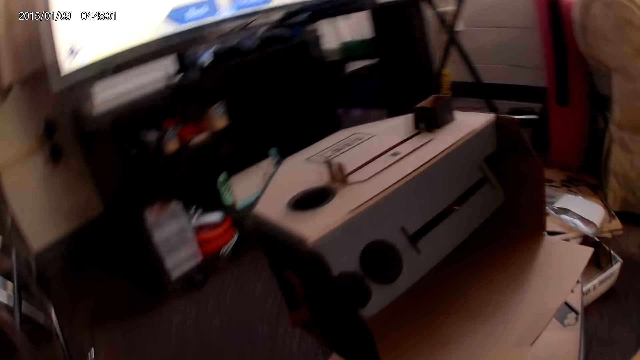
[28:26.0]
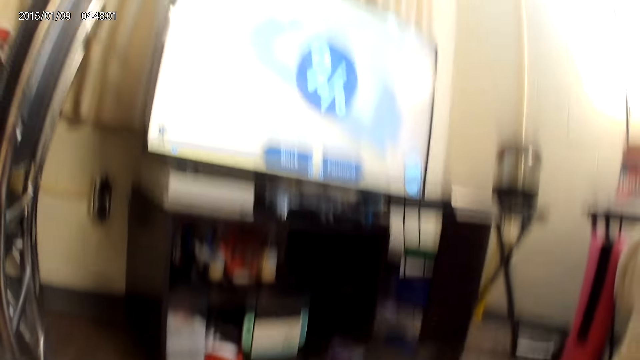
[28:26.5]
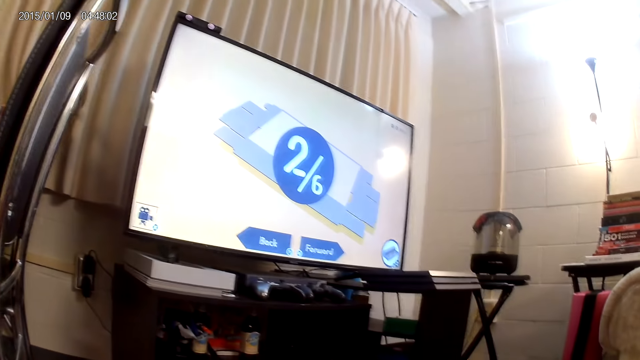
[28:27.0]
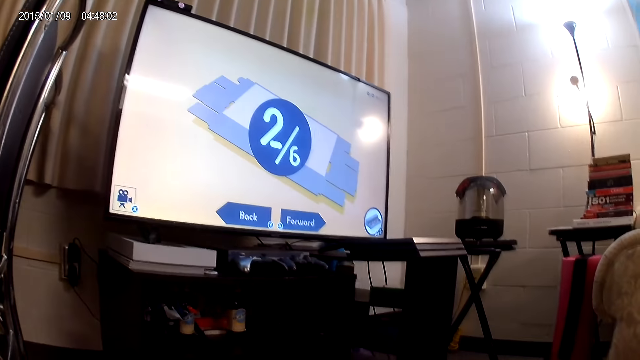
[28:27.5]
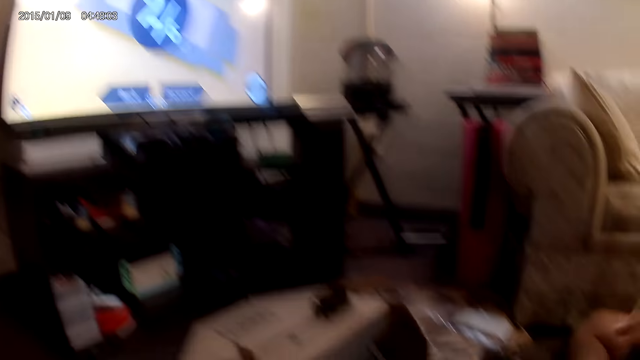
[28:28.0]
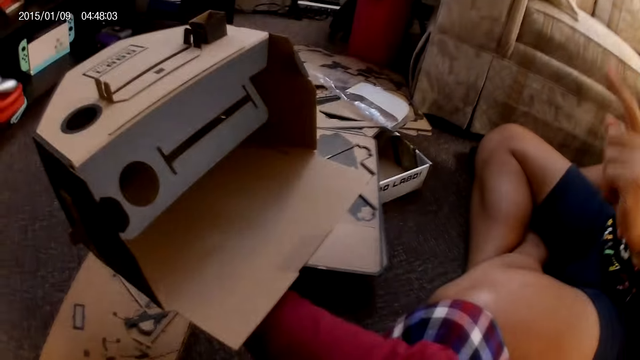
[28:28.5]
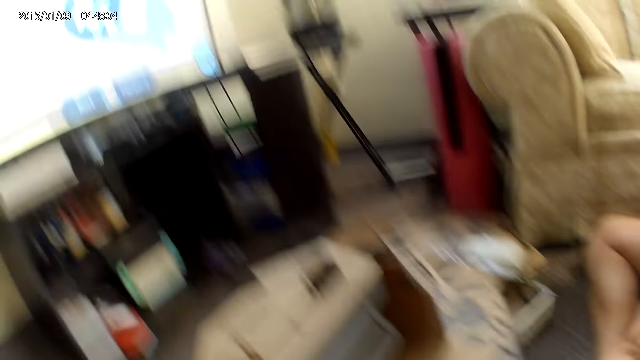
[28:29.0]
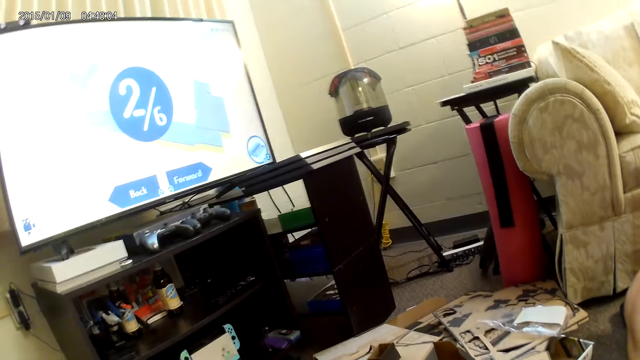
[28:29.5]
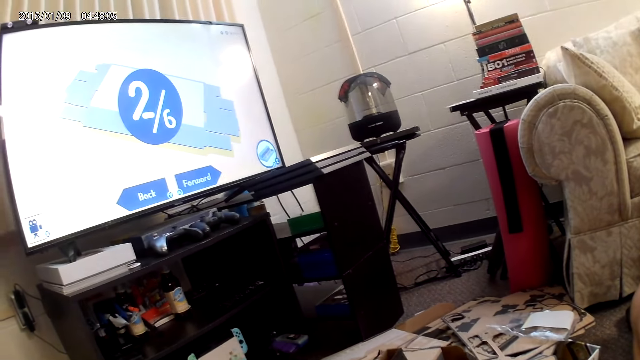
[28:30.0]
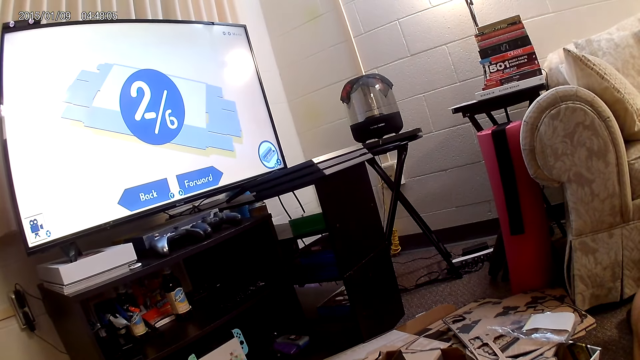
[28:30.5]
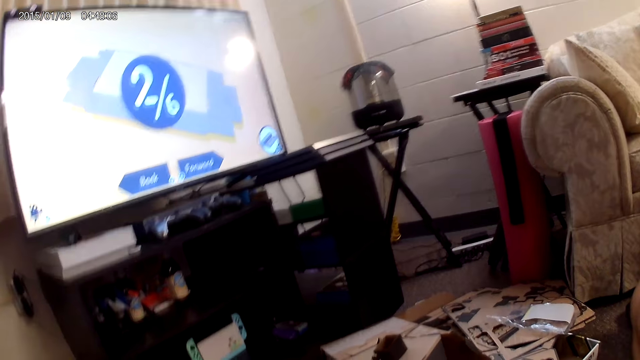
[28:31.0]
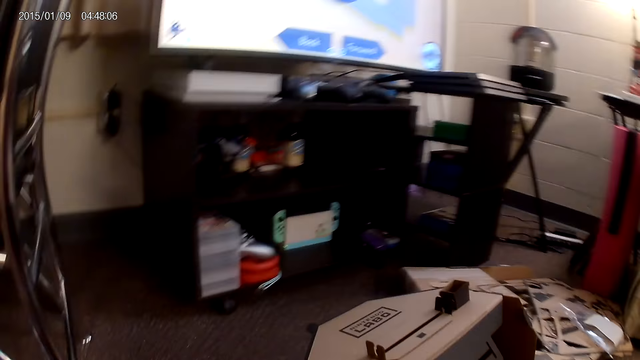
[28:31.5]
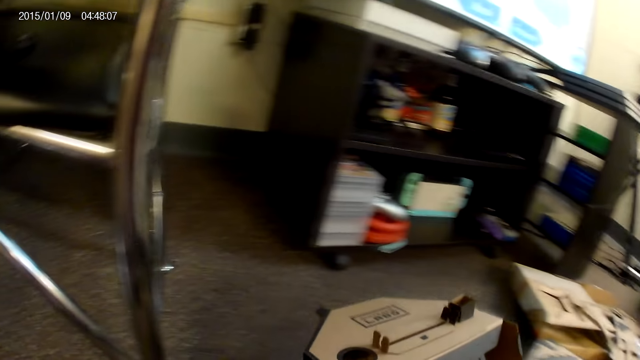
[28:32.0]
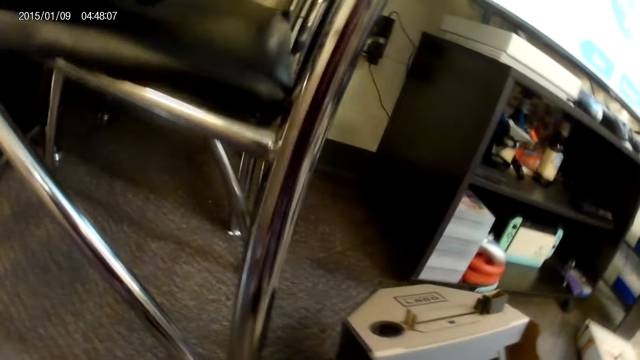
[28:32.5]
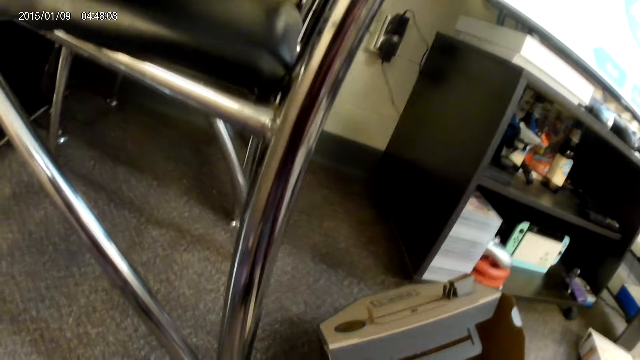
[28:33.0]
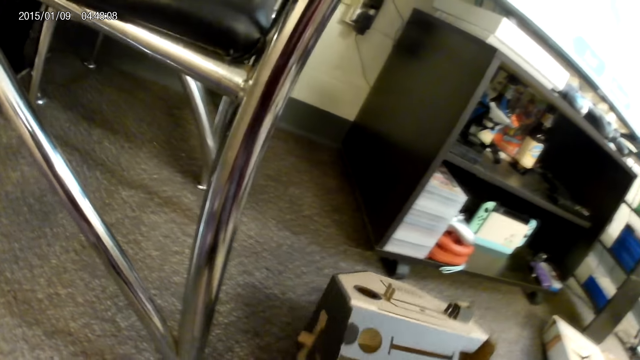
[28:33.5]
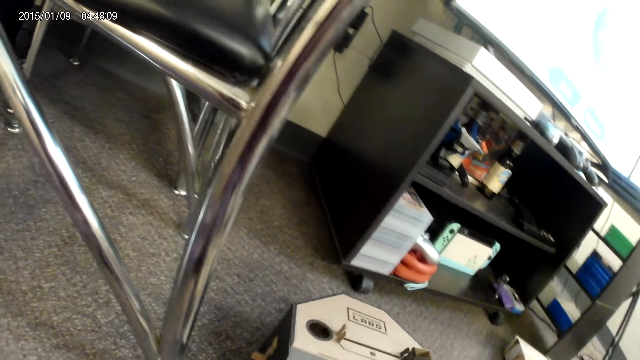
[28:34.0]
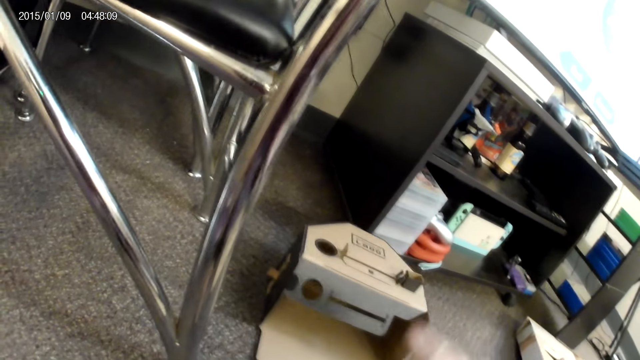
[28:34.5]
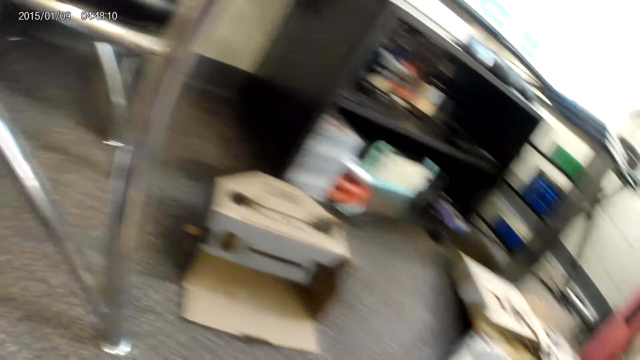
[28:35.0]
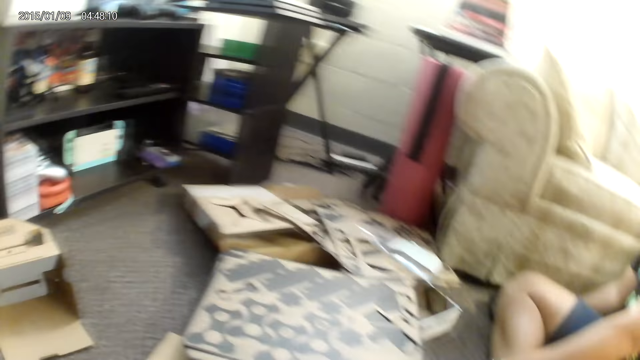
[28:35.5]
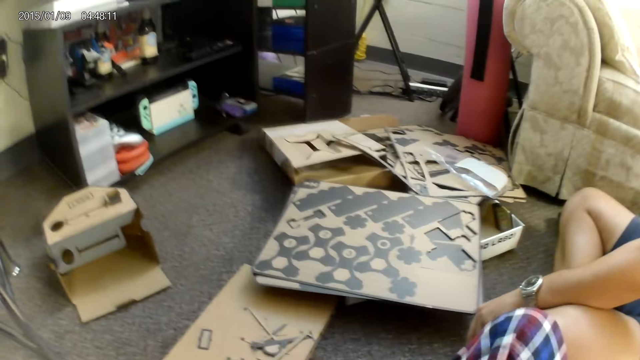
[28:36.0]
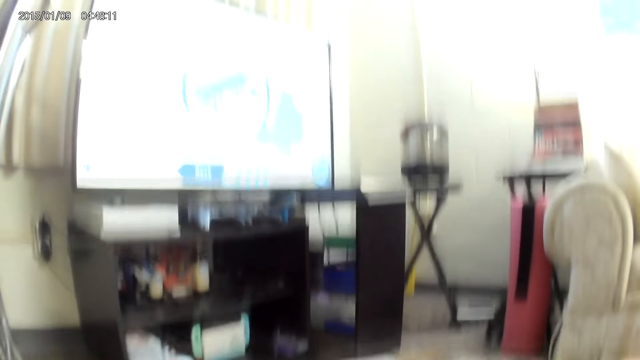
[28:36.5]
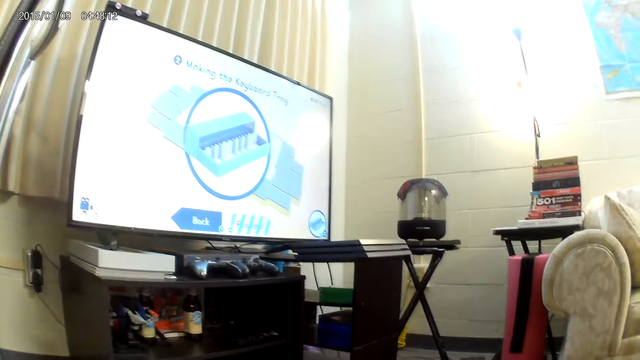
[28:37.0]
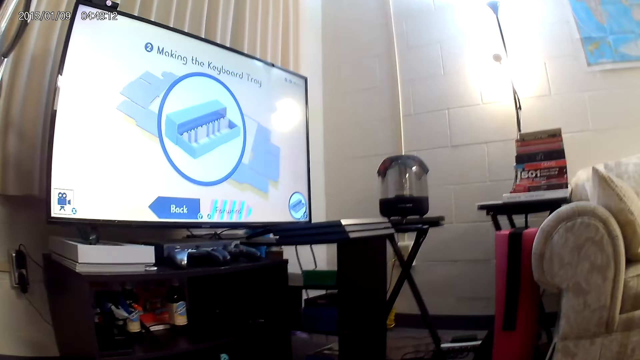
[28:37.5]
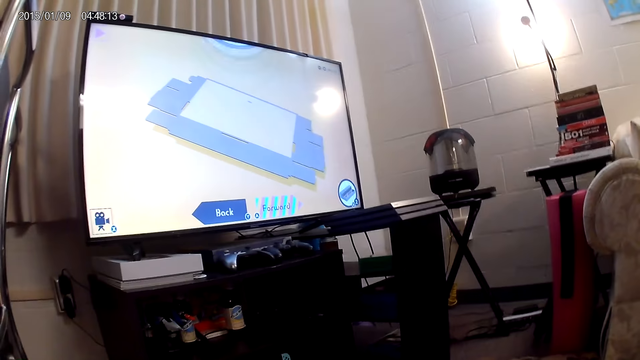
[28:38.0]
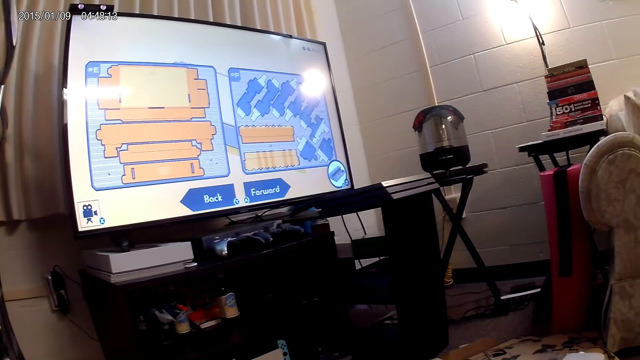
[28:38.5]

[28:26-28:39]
A man drops his right hand on his leg. The camera wearer drops the cardboard on the ground with her left hand. She pushes the cardboard on the ground to another location on the ground with her left hand.

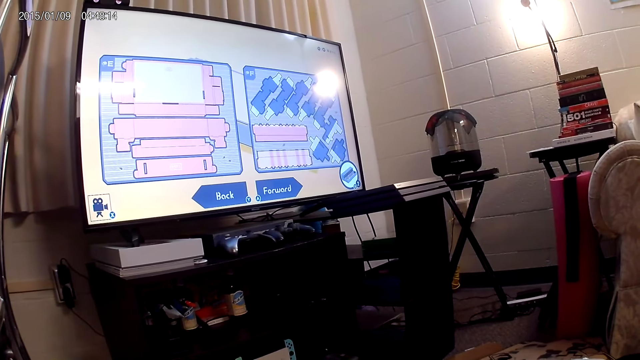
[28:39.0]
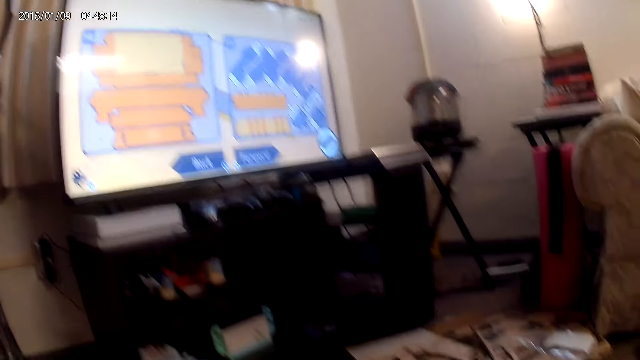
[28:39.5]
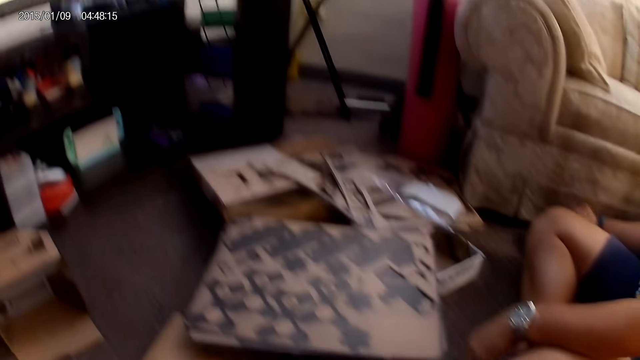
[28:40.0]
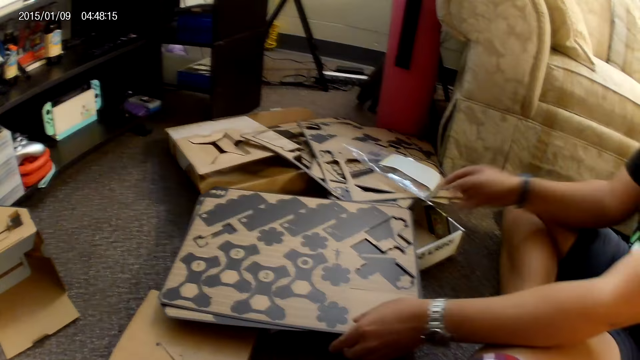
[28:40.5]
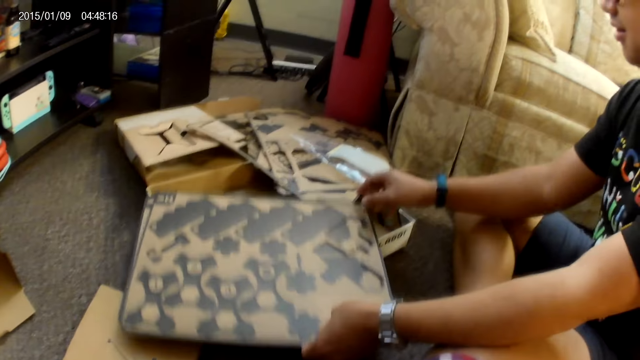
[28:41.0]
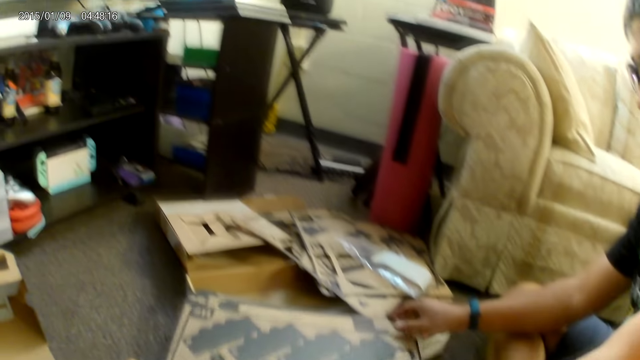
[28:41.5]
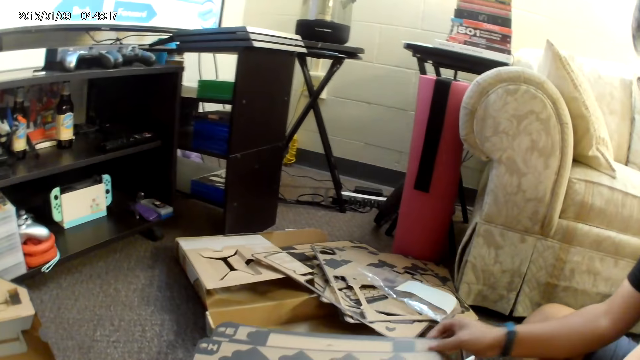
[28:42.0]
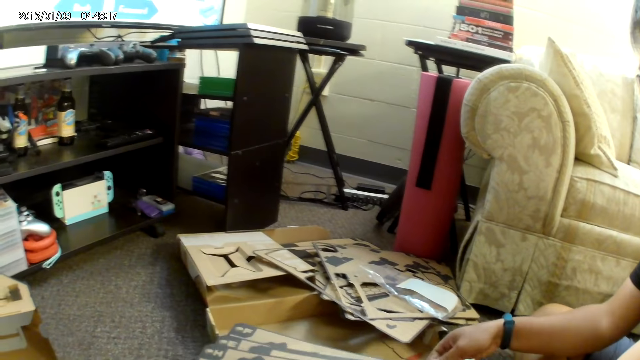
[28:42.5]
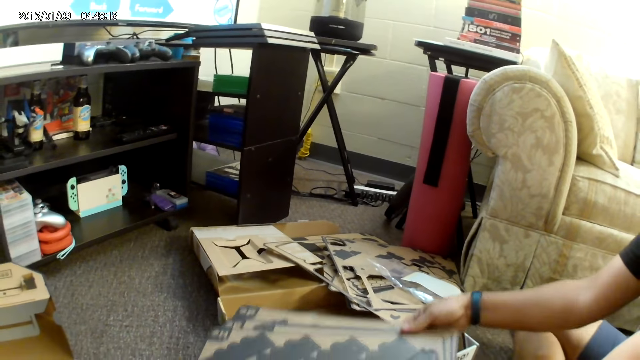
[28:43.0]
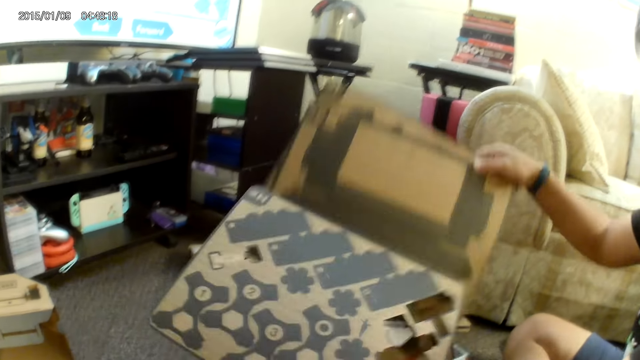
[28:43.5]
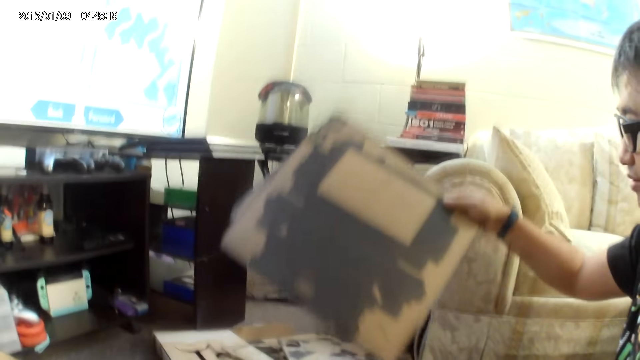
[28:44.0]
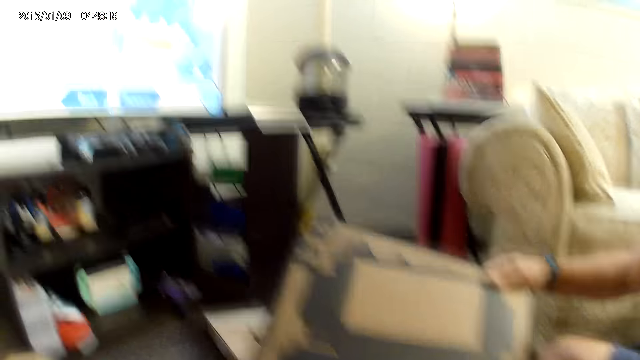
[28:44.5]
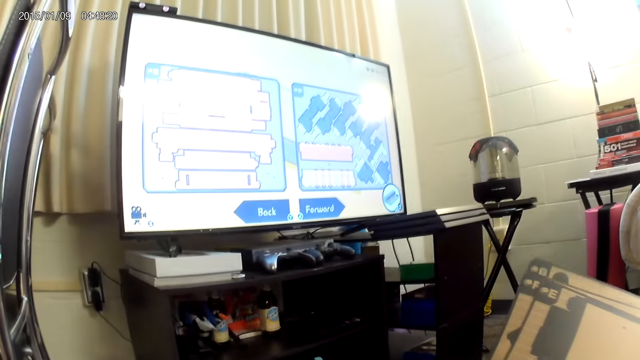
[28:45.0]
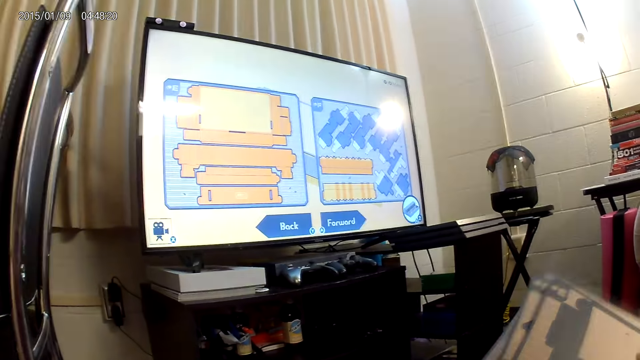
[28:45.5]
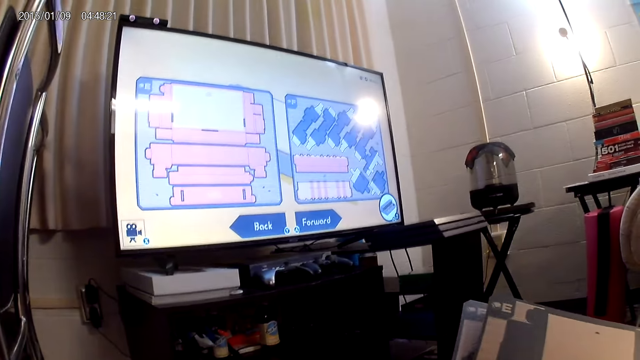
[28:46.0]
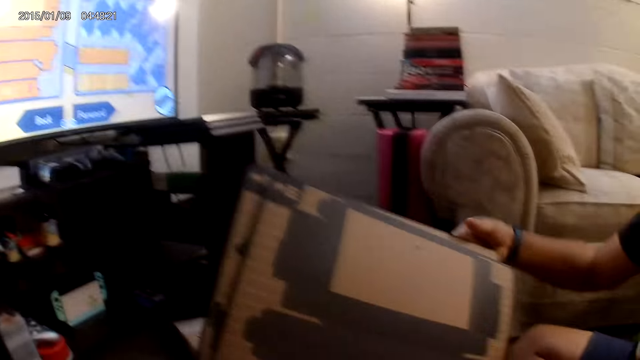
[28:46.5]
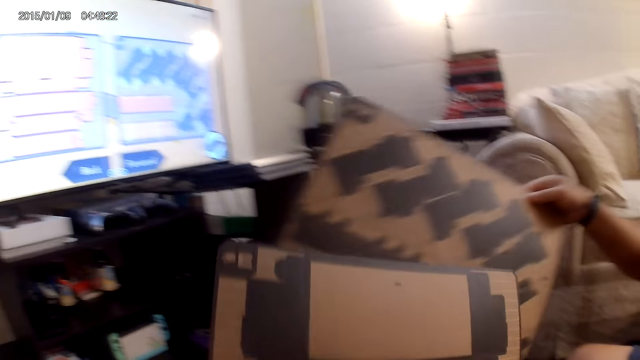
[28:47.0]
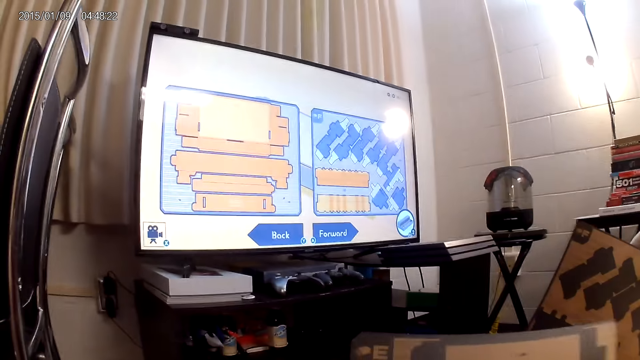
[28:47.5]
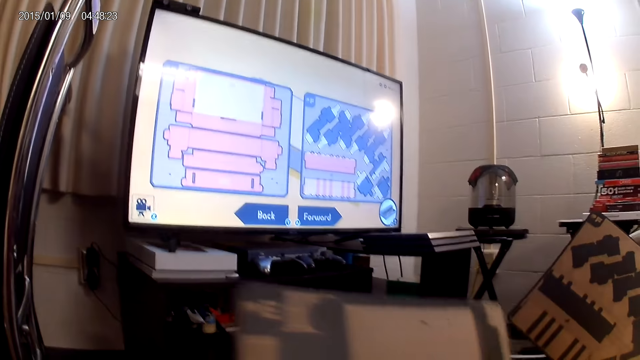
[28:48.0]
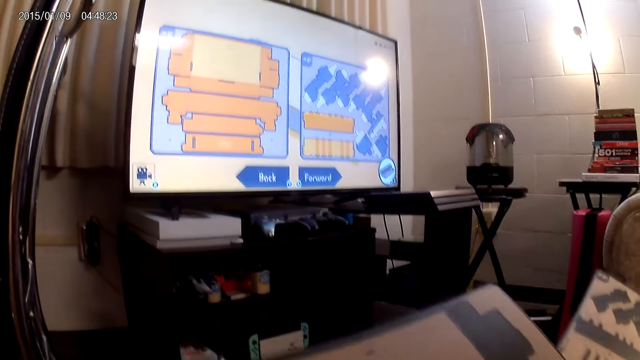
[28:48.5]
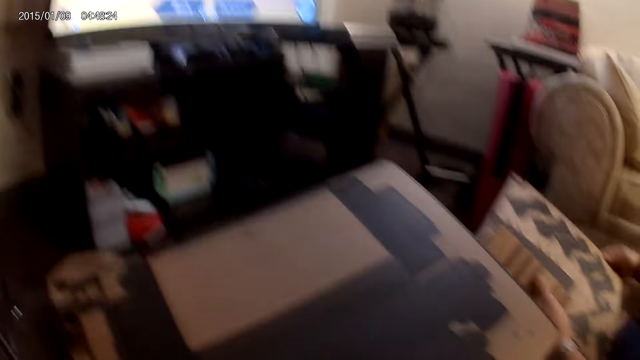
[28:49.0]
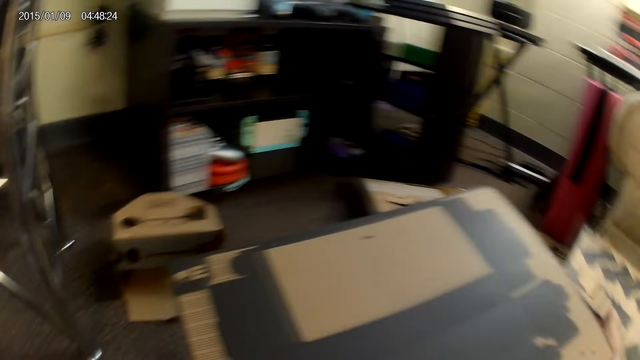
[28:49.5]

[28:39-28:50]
A man picks cardboards from a stack of cardboards with both hands. He pulls the cardboard from the cardboards on his right hand with his left hand. The man hands over the carton to the camera wearer. The camera wearer collects the cardboard from the man with her right hand.
